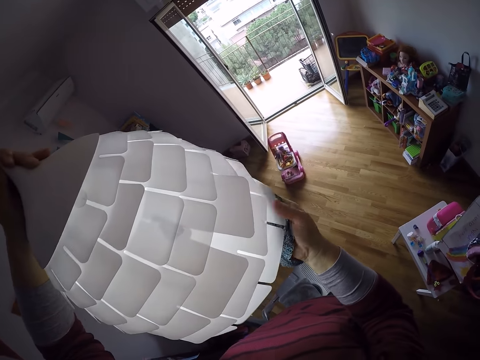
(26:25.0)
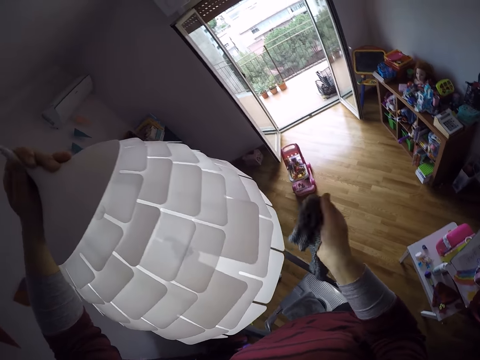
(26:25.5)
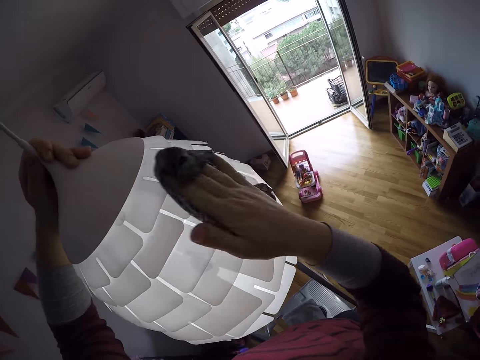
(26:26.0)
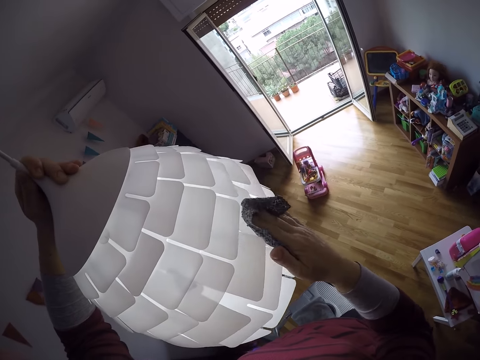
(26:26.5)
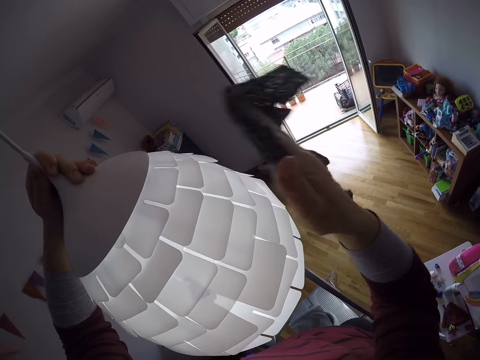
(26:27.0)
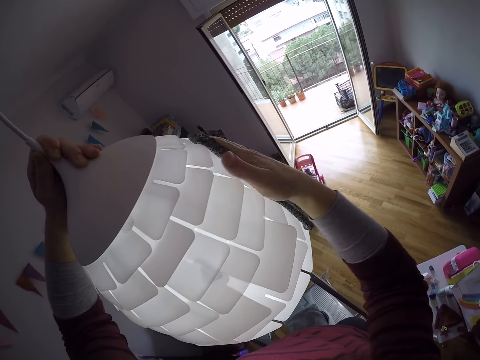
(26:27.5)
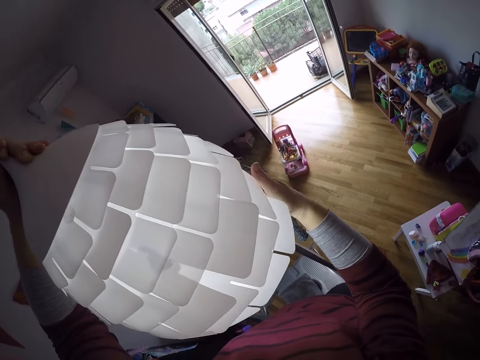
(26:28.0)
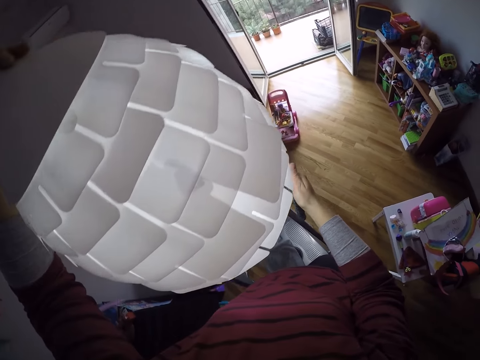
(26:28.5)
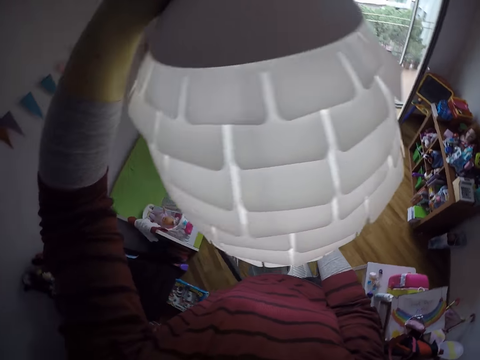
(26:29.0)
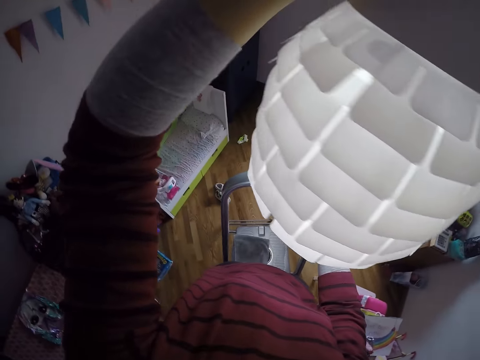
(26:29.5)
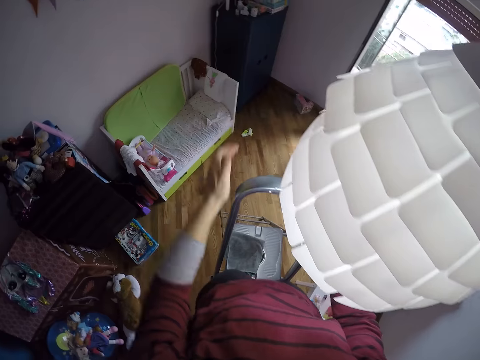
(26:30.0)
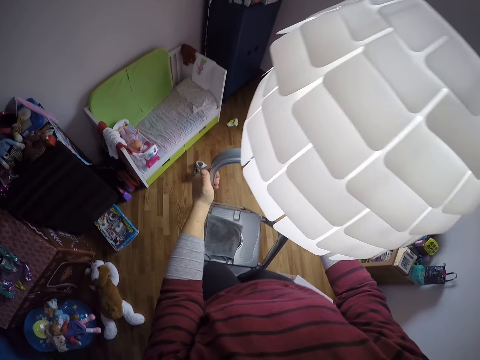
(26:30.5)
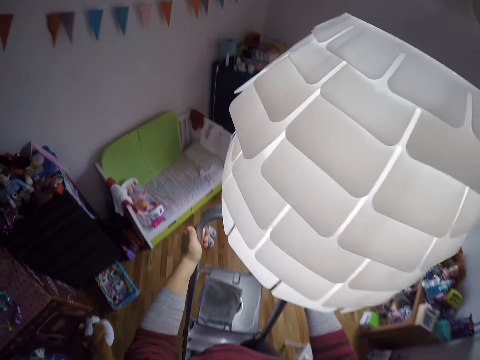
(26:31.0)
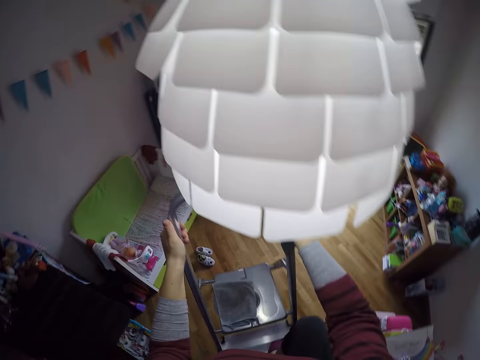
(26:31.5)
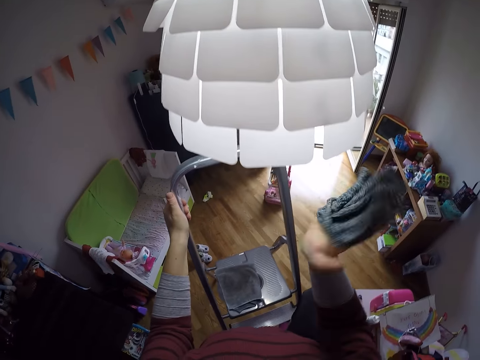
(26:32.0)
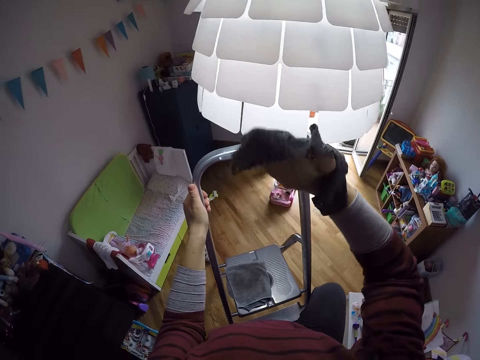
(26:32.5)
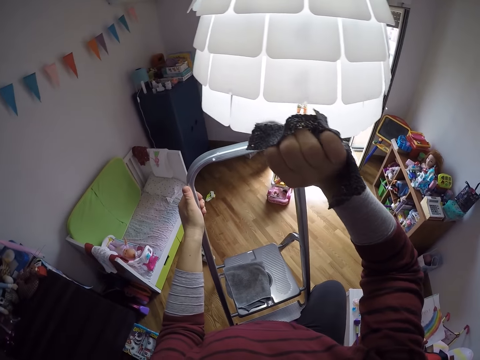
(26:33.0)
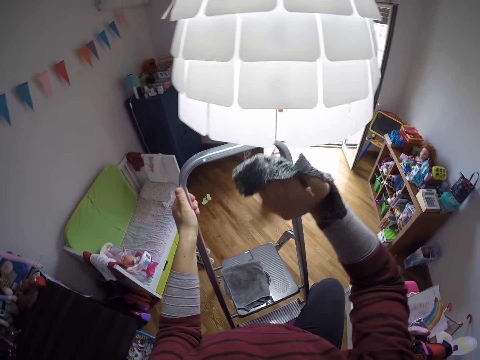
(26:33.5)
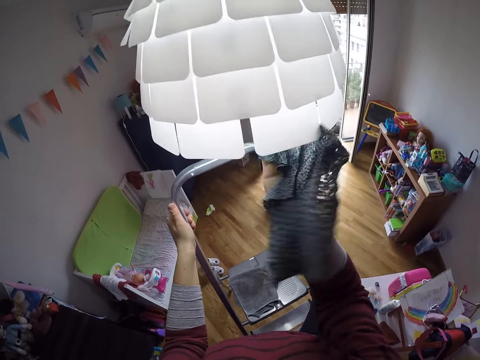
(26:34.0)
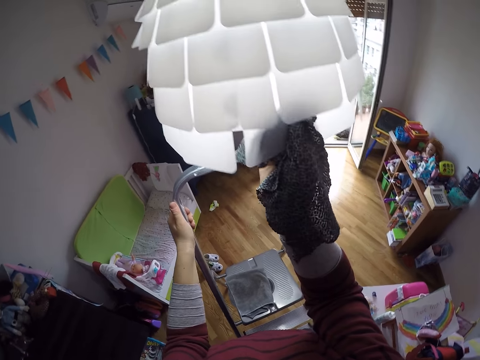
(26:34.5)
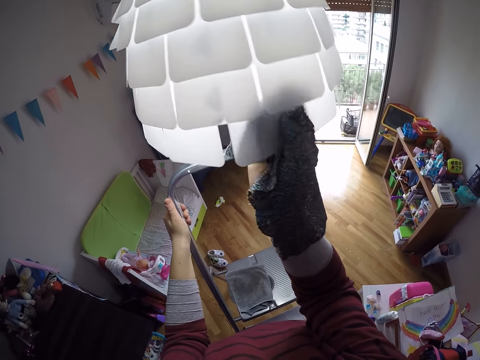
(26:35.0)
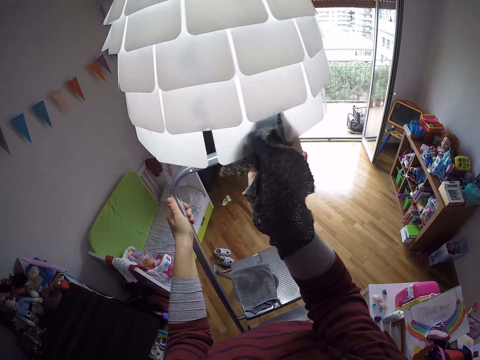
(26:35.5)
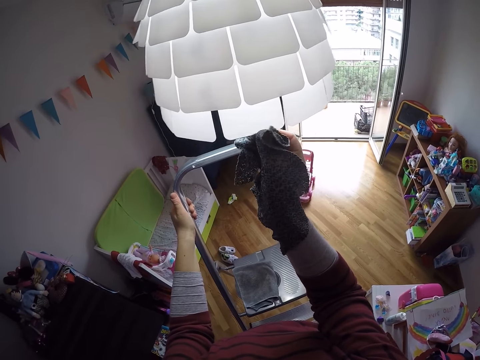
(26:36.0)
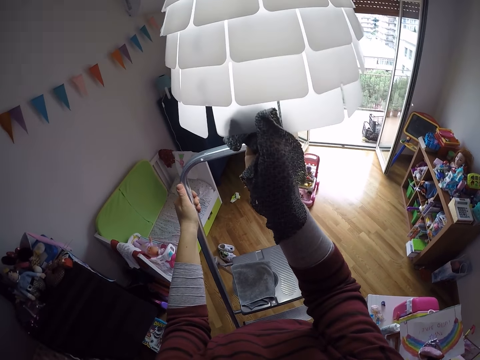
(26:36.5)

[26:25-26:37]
The camera wearer turns around. She holds the ladder. She climbs a bit down the ladder. She cleans the lamp shade with the towel in her right hand.

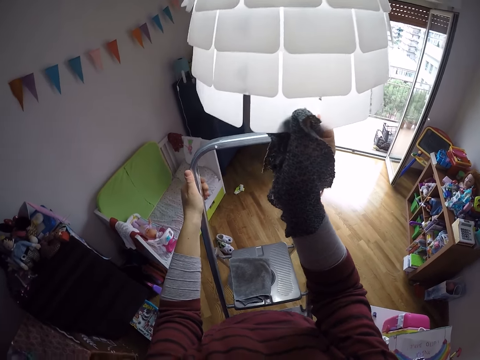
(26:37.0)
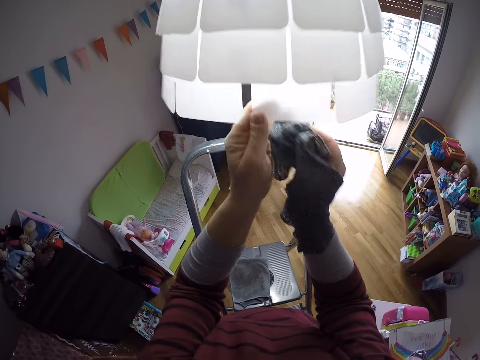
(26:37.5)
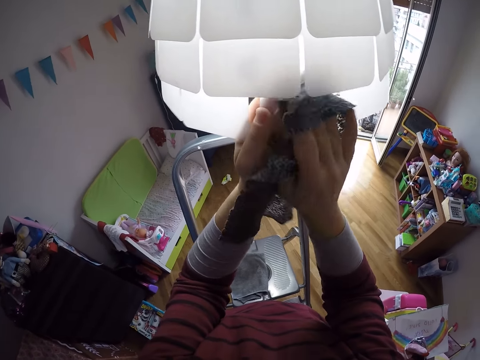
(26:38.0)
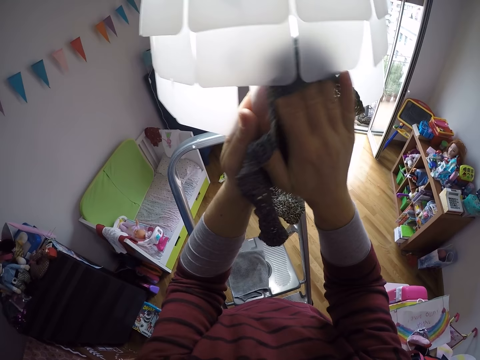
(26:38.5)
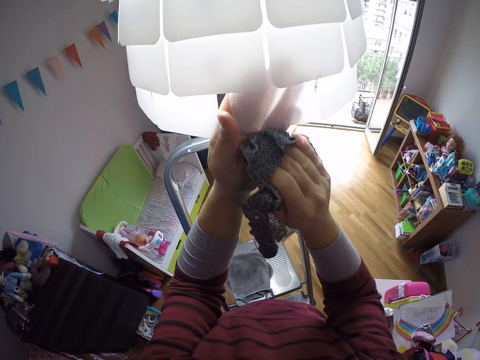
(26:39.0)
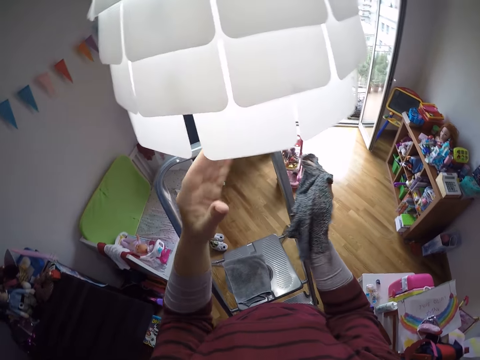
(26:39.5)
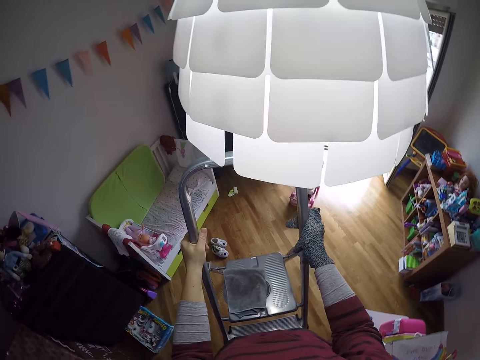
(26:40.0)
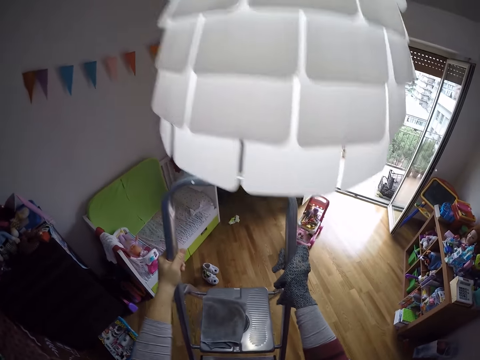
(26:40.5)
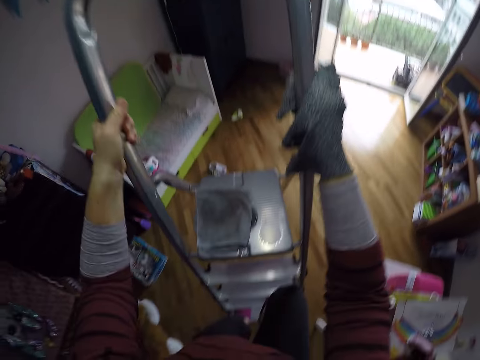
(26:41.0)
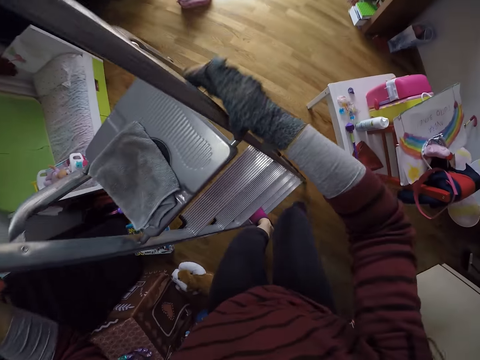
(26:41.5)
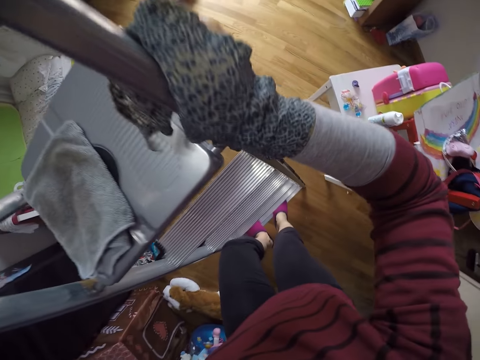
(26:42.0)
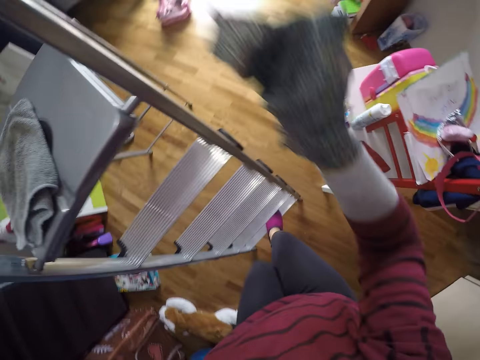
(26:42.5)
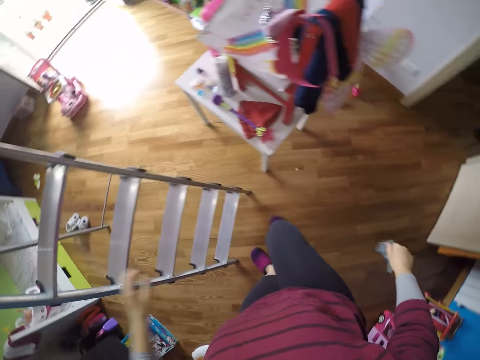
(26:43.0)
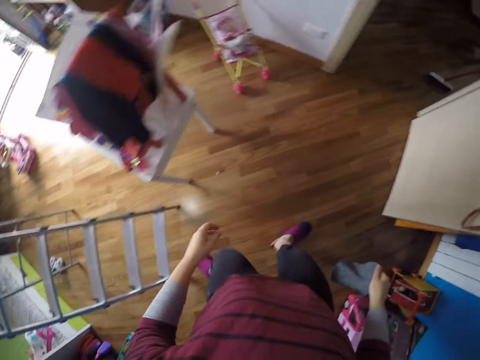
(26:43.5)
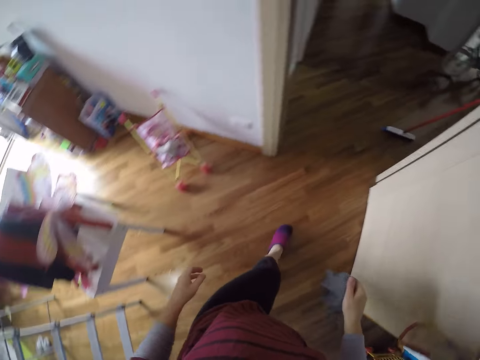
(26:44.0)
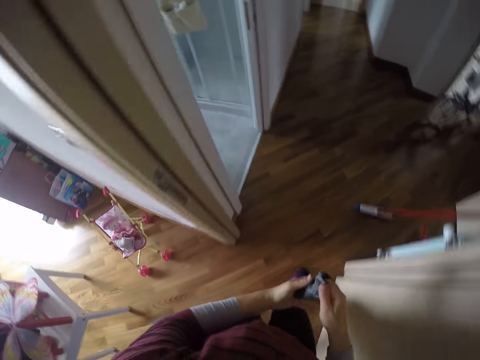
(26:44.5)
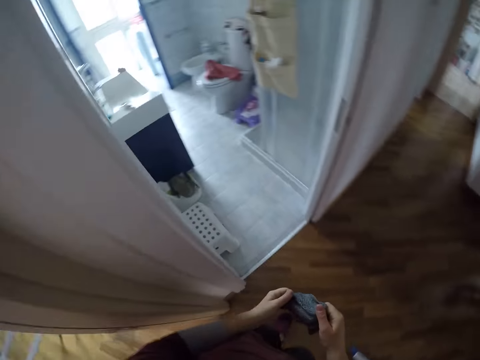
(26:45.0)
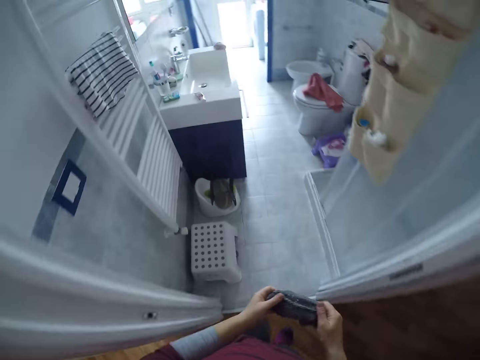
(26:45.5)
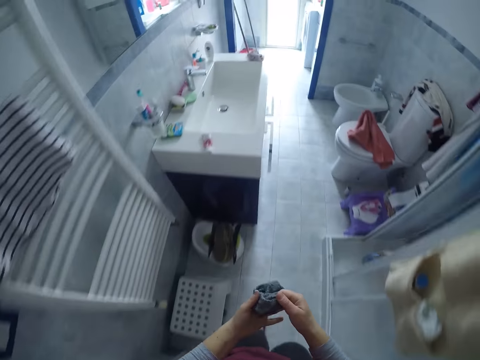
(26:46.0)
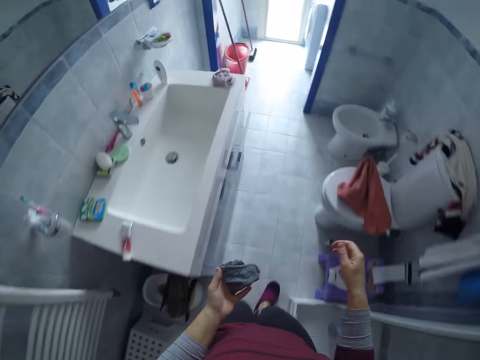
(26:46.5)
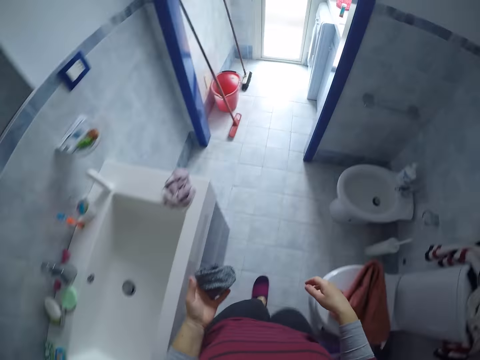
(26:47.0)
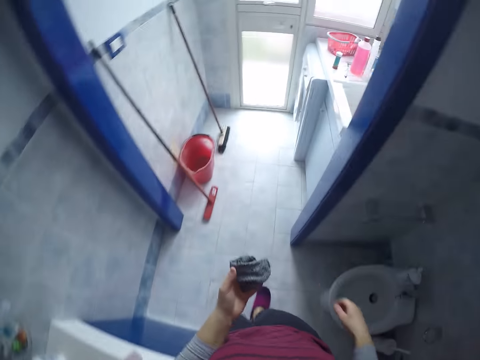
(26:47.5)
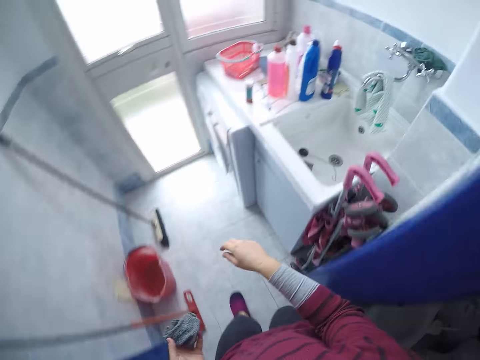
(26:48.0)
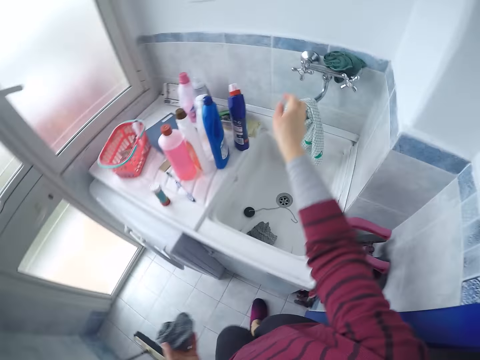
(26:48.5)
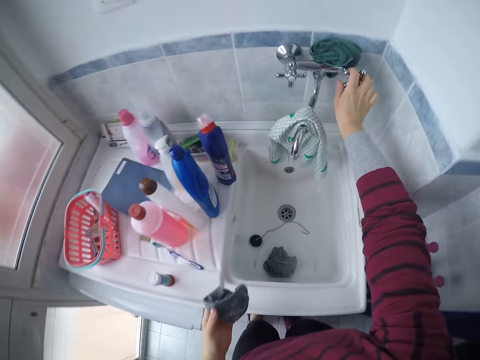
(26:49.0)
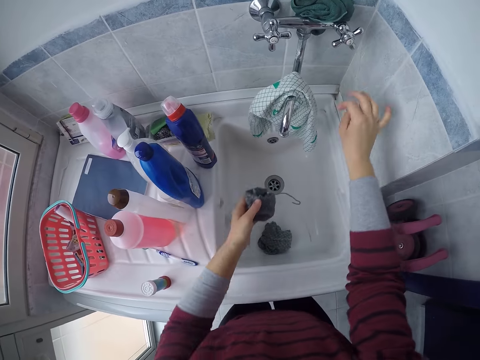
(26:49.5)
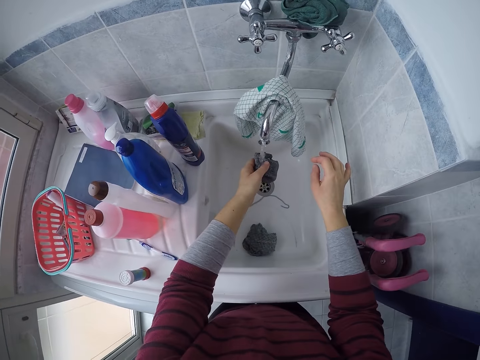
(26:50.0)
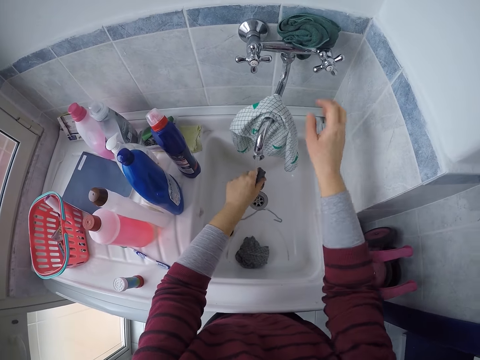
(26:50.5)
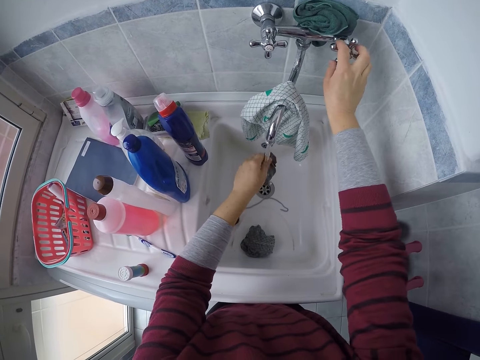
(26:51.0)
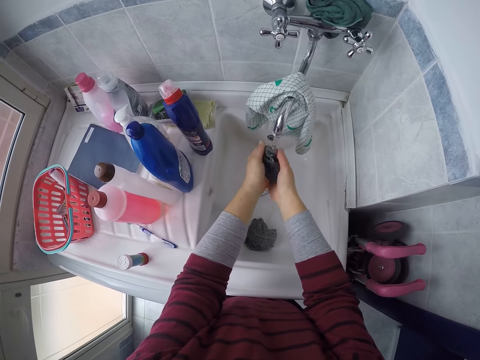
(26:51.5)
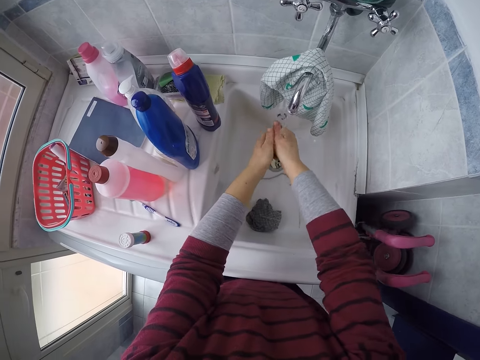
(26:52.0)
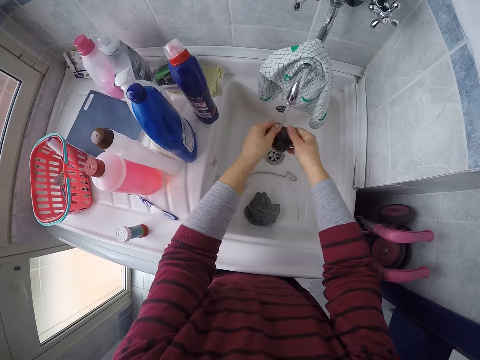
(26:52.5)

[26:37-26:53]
The camera wearer holds the lamp shade with her left hand. She wipes the lamp shade with a piece of cloth. She holds the ladder. She climbs down the ladder. She walks into a bathroom. She stretches the cloth. She turns on a tap with her right hand. She places the rag under the tap with her left hand. She pours water in the cloth. She turns the faucet. She rinses the rag with both hands. She squeezes the cloth in the sink.
